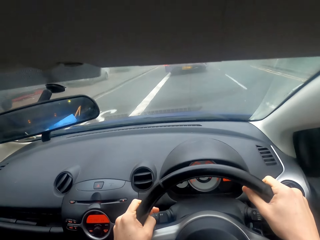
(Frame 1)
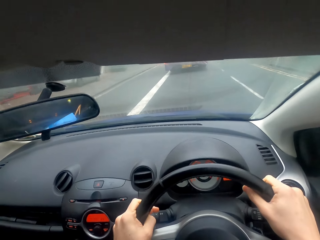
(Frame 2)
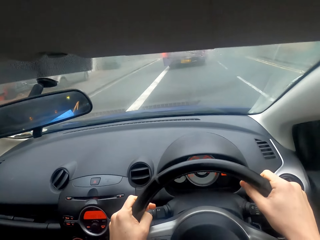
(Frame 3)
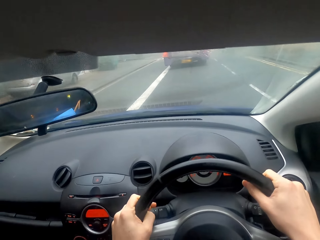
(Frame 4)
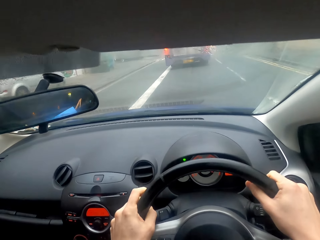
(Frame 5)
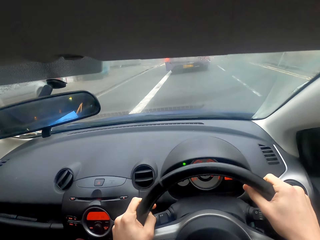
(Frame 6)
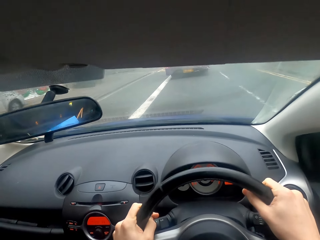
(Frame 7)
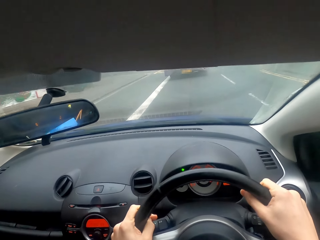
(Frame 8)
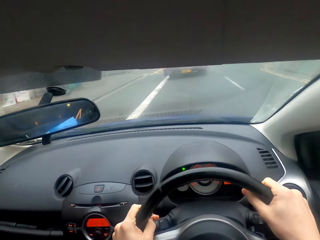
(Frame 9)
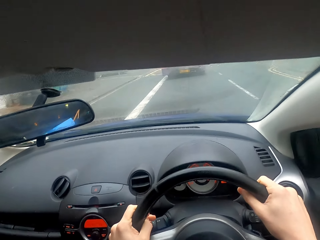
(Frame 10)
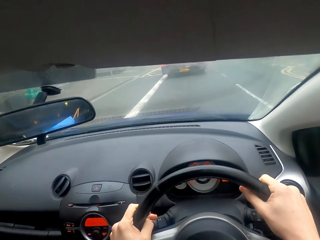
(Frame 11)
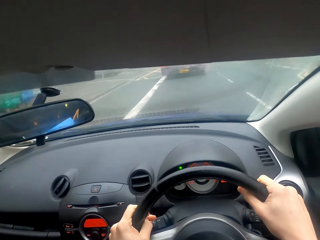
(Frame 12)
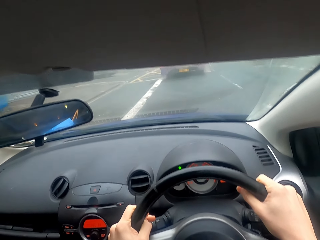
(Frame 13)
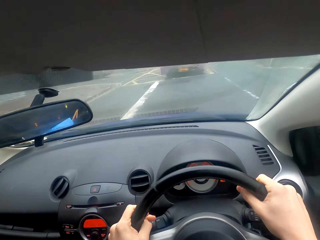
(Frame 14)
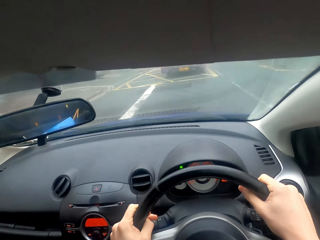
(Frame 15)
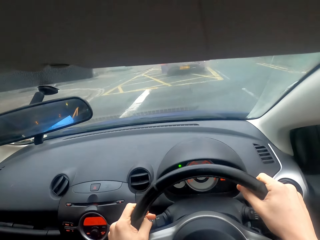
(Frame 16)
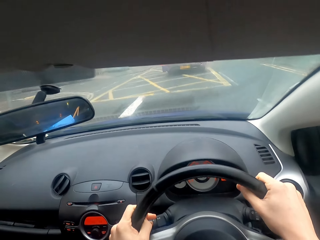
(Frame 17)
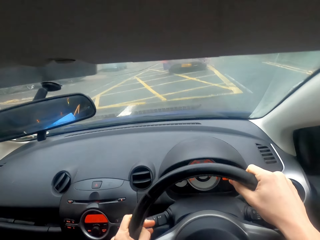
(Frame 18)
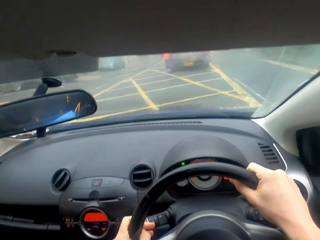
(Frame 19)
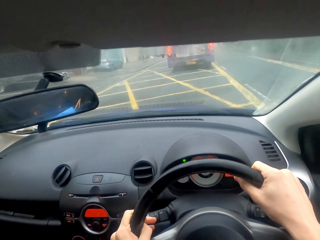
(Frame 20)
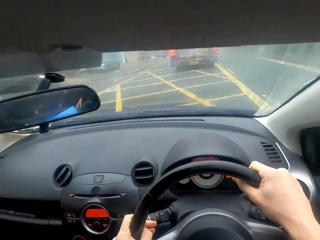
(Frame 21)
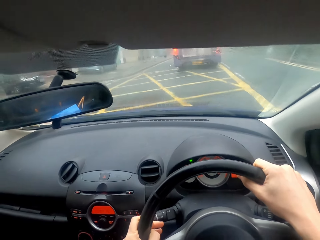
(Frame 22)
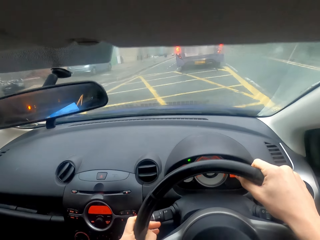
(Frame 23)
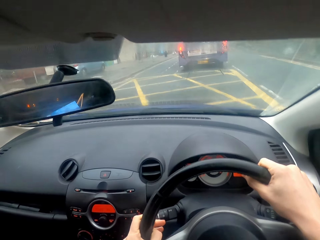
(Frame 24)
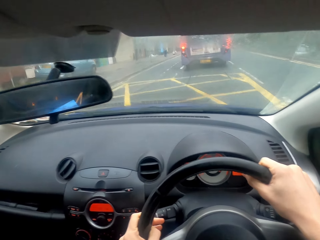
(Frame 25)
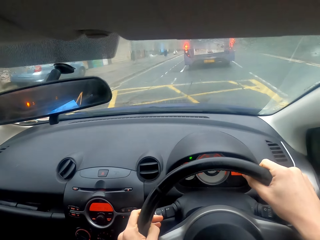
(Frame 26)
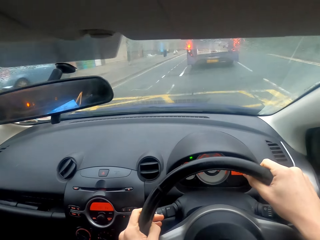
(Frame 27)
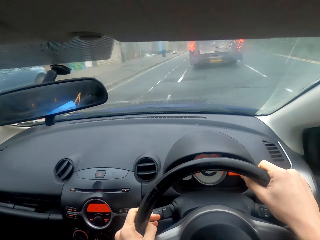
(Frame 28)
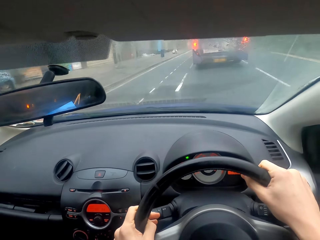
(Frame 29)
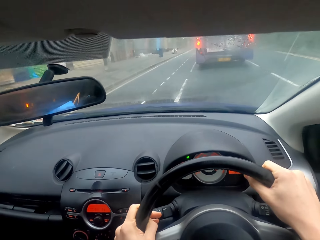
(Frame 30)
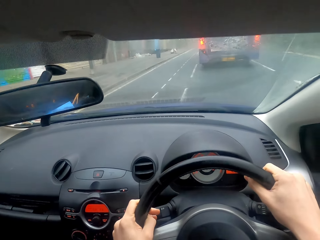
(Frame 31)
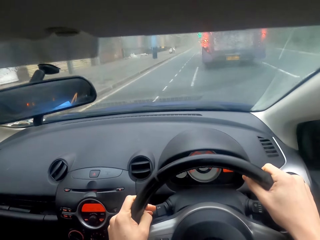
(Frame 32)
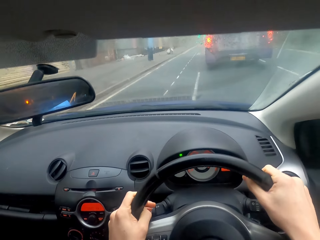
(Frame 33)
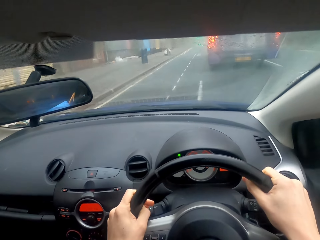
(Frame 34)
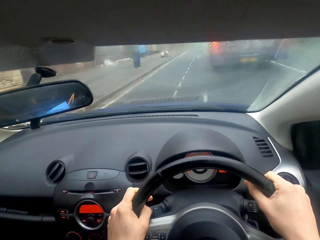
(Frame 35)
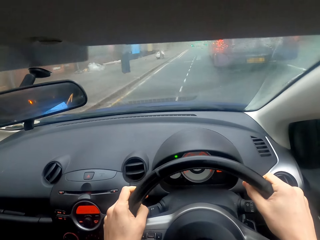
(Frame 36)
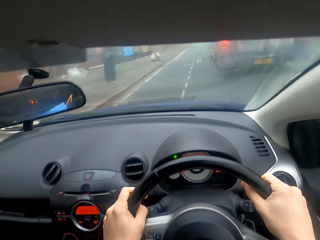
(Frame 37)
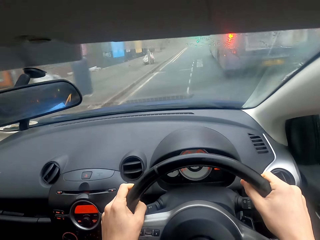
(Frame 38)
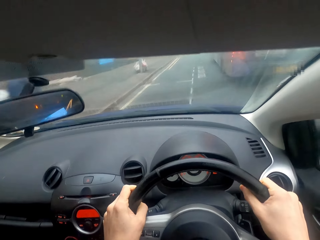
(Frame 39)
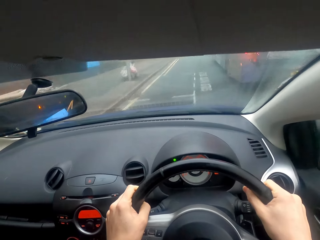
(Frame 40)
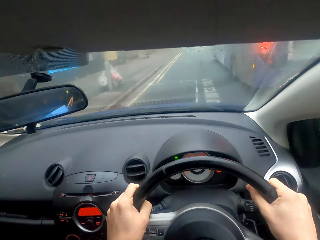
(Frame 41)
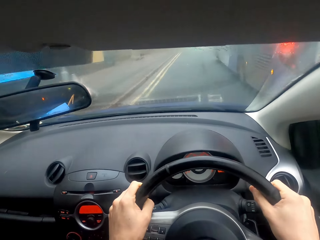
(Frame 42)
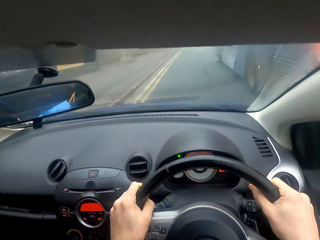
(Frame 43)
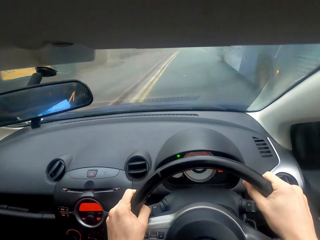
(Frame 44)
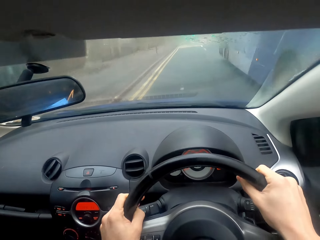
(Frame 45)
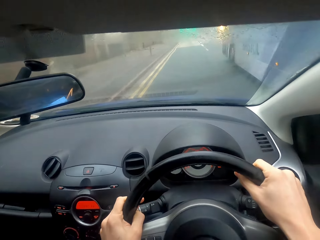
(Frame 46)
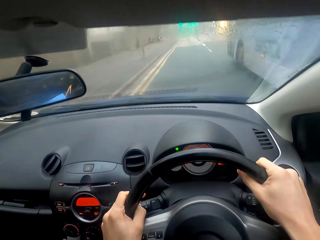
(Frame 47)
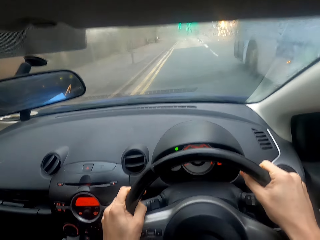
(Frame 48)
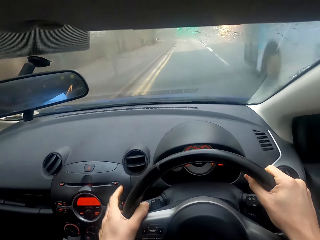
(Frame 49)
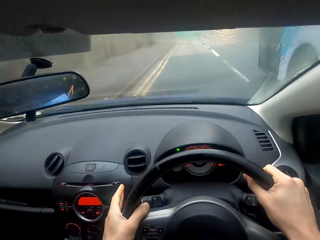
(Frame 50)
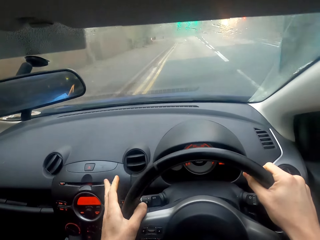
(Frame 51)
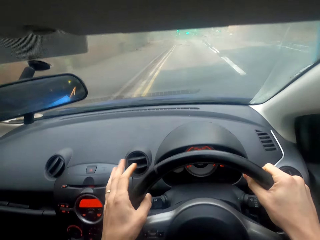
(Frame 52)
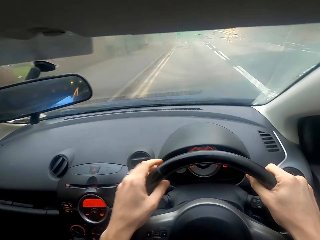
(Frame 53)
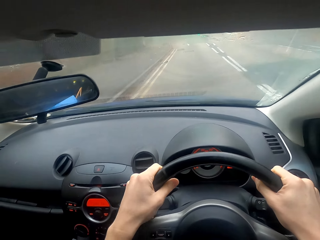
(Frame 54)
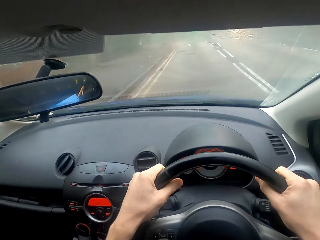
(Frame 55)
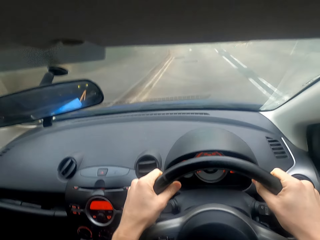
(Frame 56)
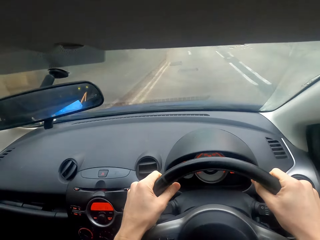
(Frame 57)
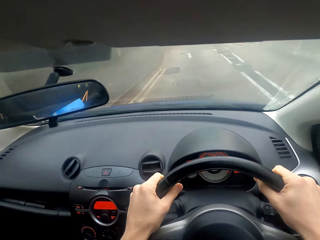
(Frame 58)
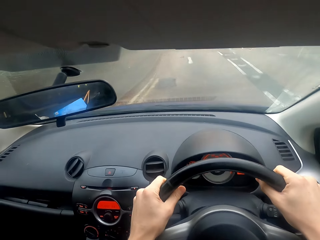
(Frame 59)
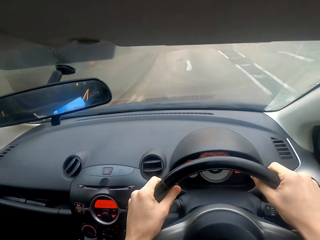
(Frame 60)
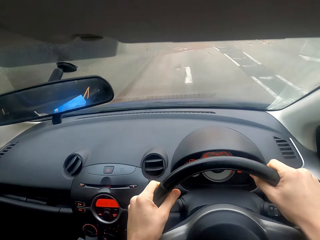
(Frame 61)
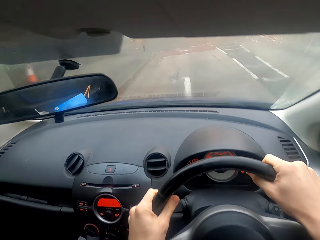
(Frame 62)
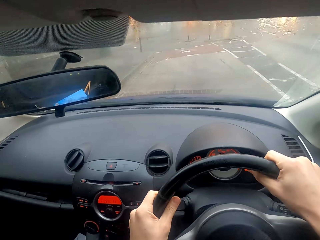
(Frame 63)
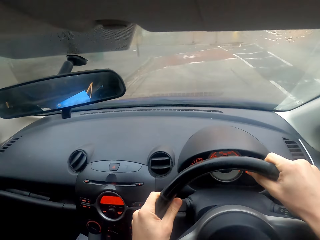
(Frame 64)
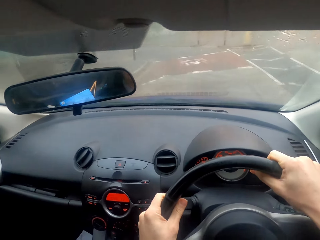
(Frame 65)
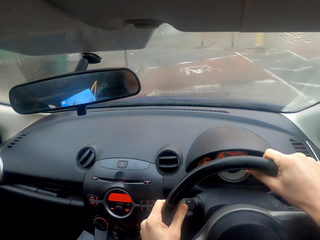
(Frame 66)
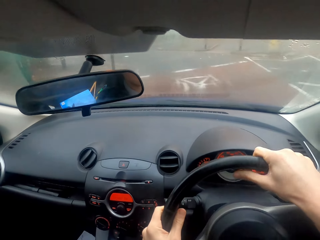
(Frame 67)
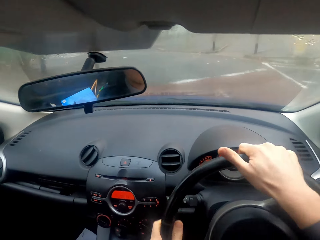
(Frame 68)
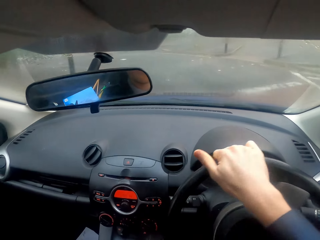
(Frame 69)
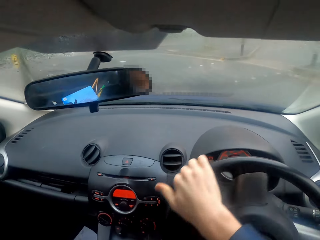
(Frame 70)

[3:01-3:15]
The camera wearer presses the indicator button. They drive the car. They press the indicator button. They drive the car.

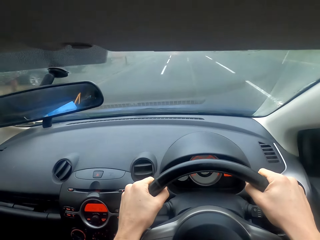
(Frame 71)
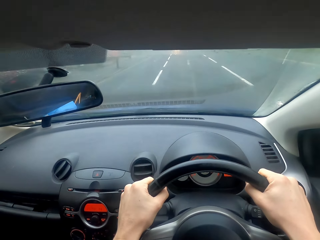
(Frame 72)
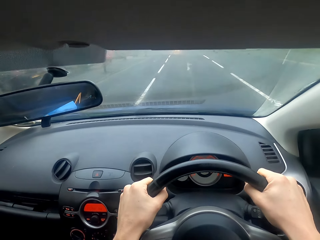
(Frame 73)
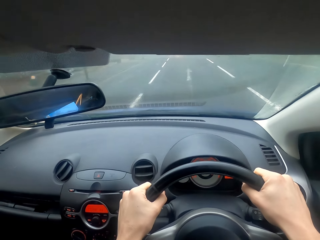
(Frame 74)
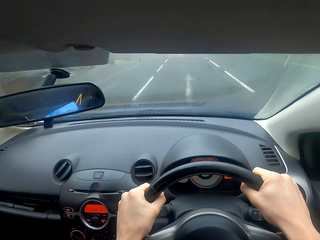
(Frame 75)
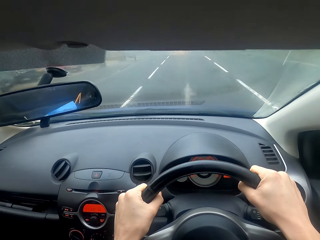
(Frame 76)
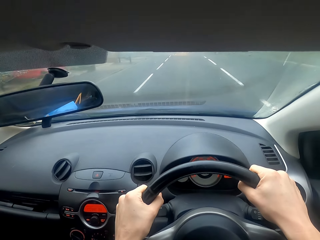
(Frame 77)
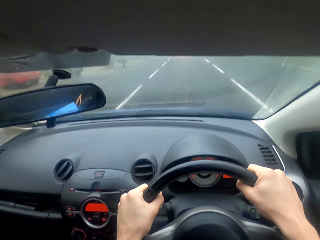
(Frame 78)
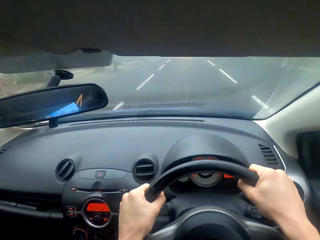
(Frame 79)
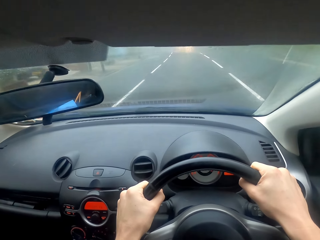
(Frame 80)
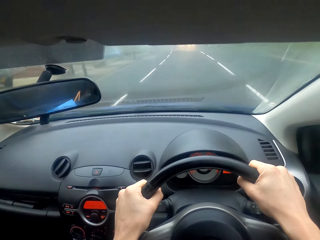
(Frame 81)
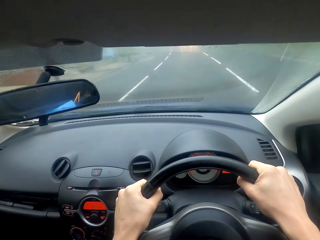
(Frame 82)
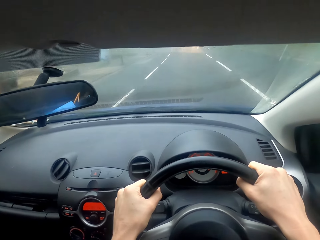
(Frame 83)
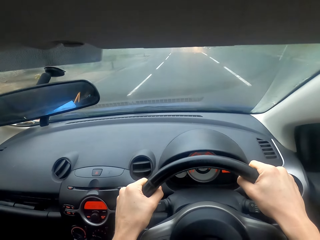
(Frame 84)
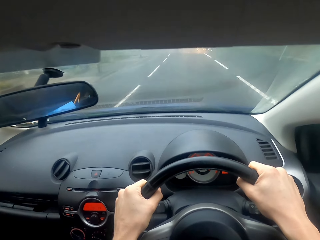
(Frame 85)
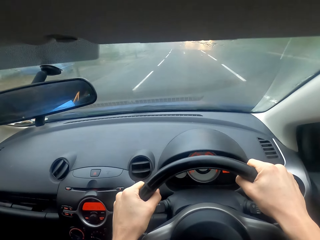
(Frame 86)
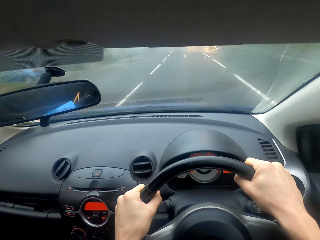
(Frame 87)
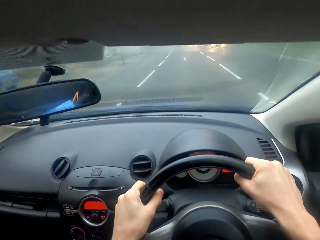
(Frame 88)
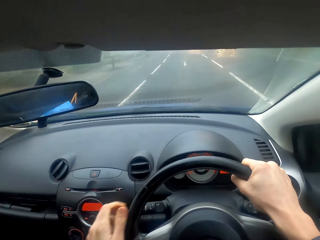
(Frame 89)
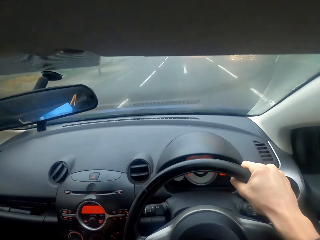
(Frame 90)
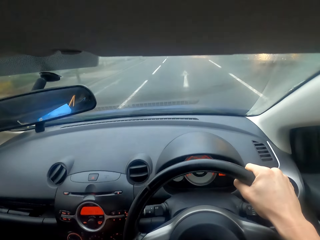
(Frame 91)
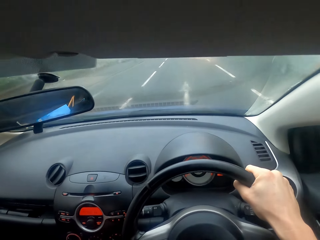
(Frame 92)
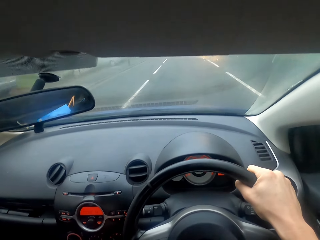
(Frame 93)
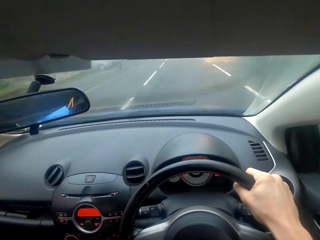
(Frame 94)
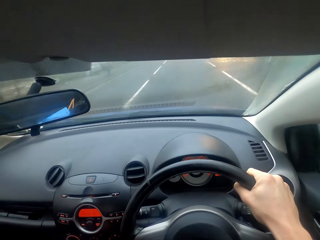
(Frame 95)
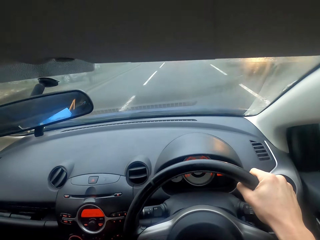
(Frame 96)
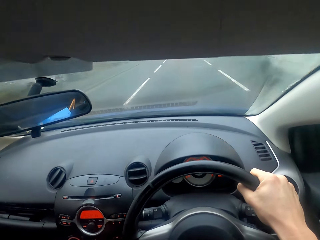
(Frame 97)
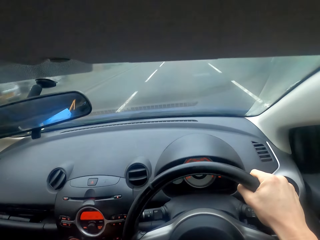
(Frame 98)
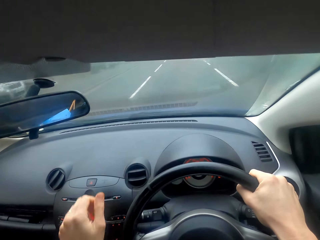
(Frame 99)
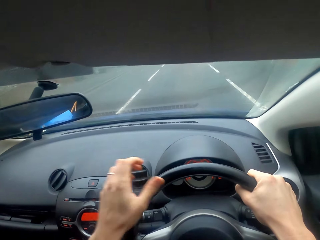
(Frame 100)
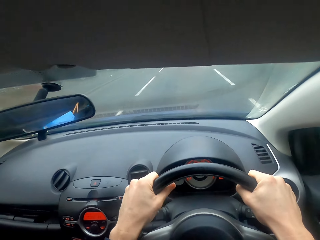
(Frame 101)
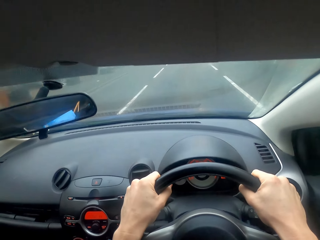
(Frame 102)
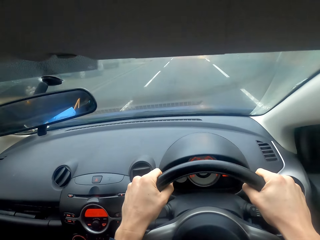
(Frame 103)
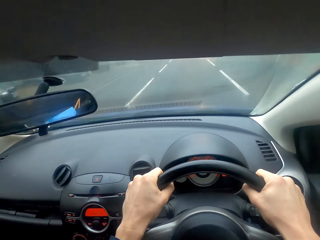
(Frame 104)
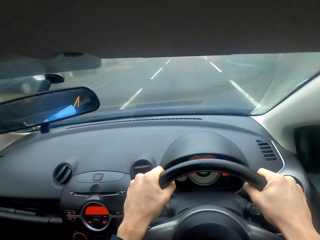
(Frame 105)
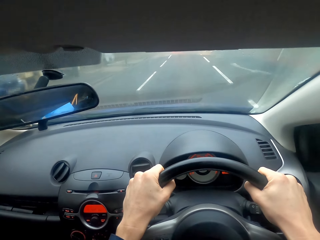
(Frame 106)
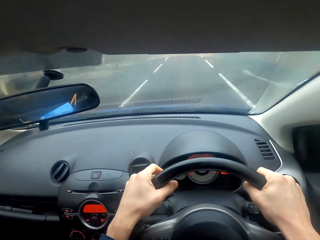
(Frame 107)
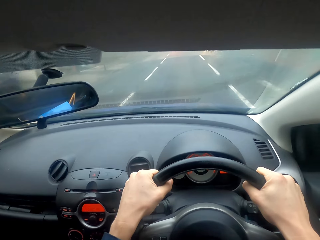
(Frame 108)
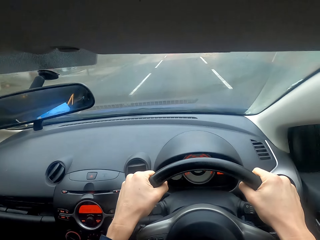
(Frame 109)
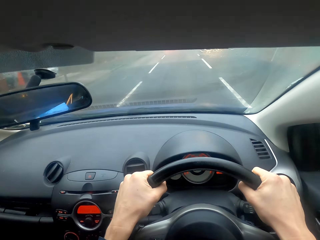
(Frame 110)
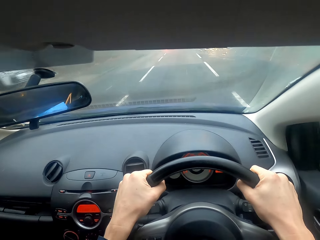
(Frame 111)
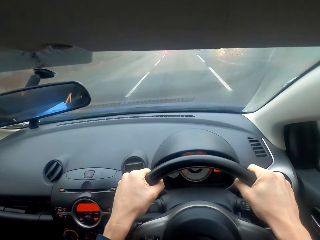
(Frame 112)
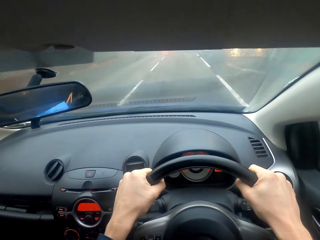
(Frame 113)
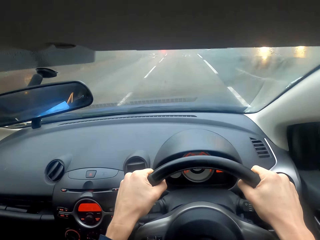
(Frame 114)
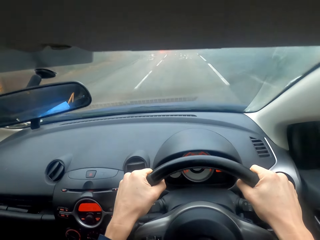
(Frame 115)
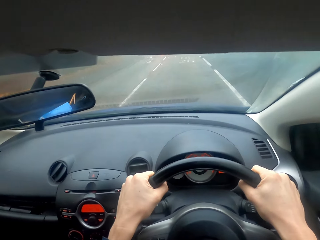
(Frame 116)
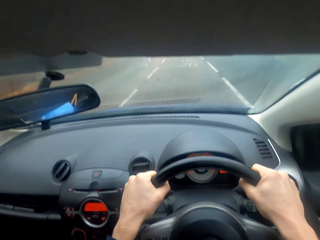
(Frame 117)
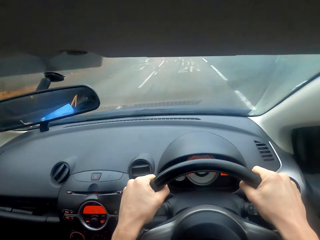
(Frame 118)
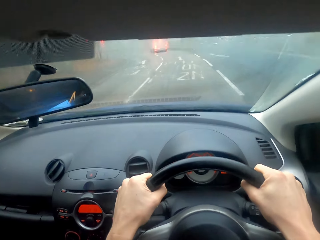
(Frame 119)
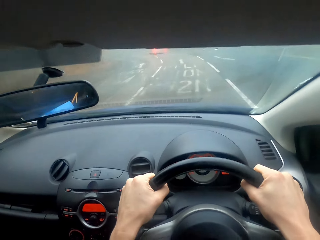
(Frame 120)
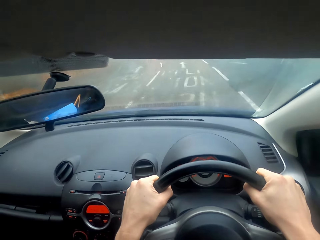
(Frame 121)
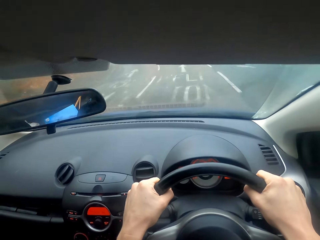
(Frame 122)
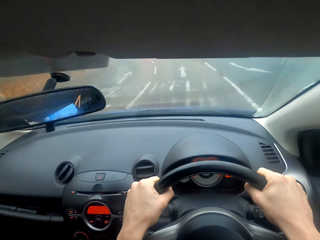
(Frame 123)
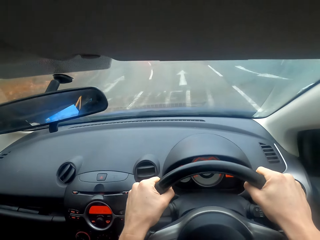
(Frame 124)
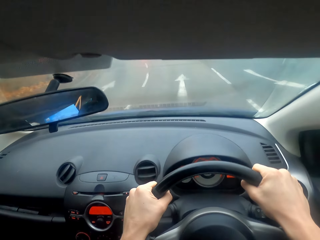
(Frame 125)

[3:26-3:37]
The camera wearer changes the gear. They drive the car. They drive the car again.
